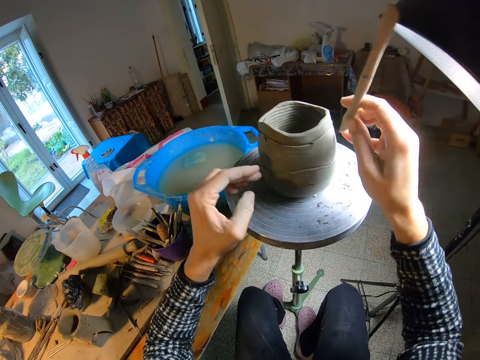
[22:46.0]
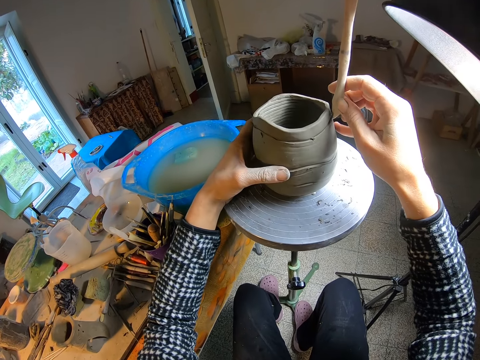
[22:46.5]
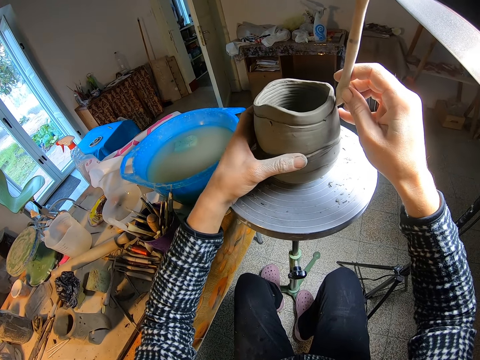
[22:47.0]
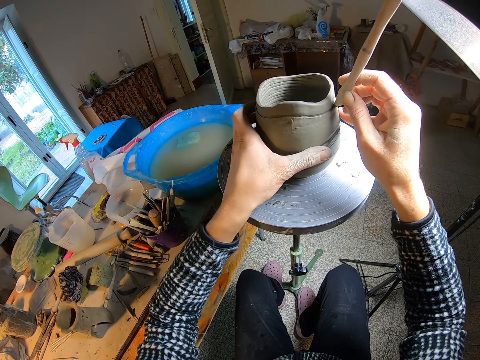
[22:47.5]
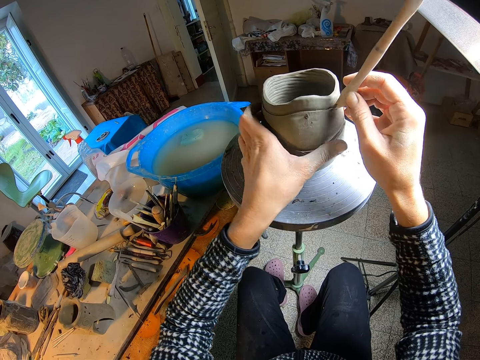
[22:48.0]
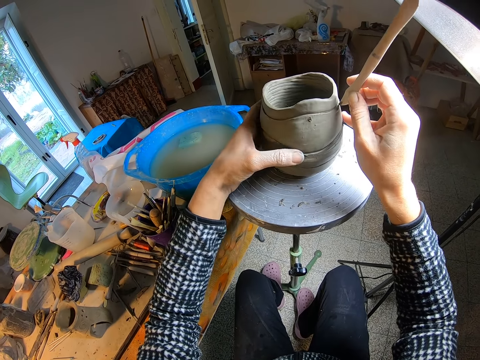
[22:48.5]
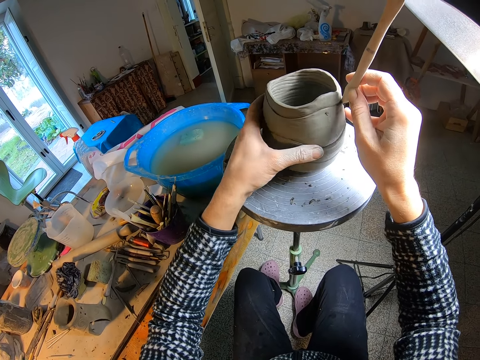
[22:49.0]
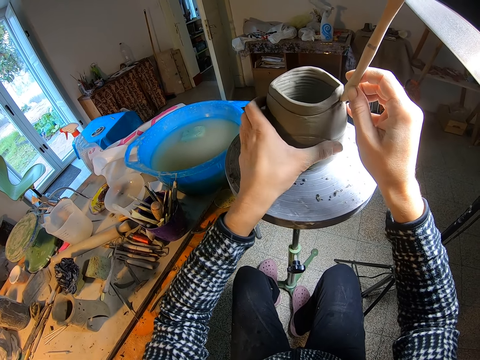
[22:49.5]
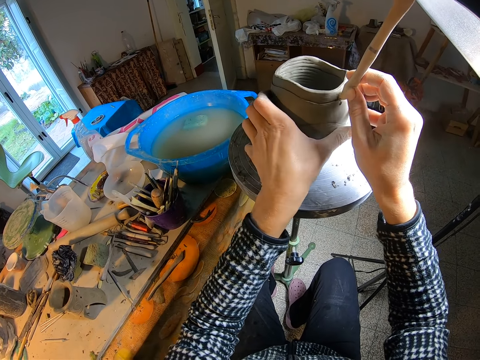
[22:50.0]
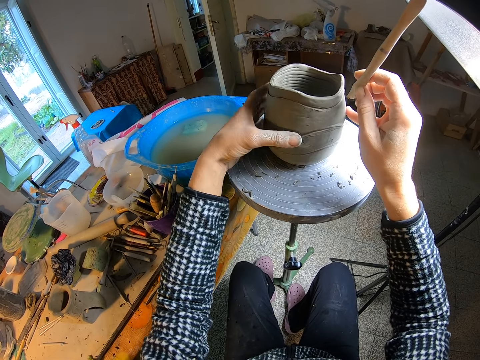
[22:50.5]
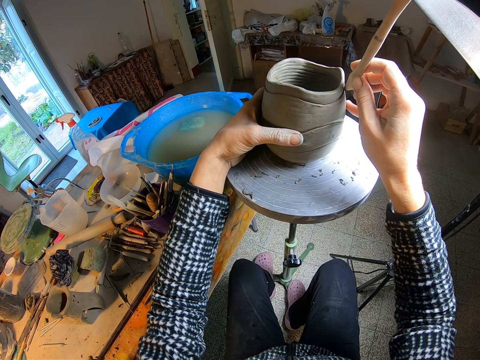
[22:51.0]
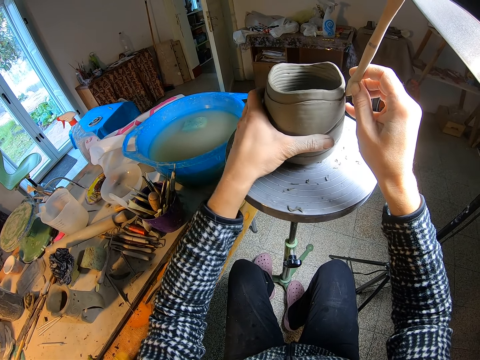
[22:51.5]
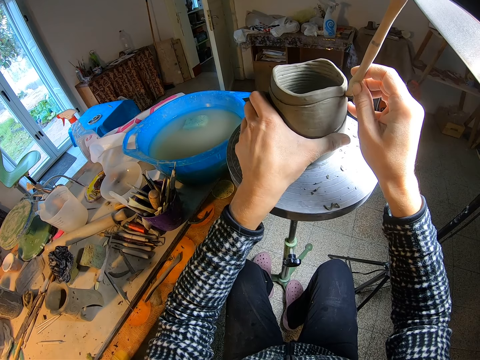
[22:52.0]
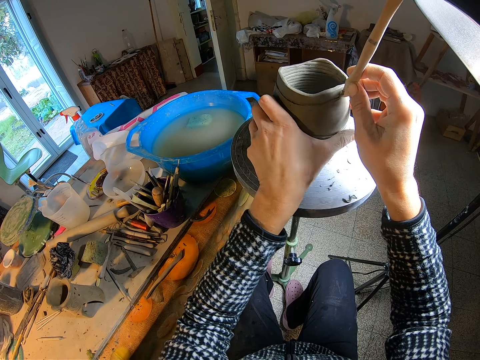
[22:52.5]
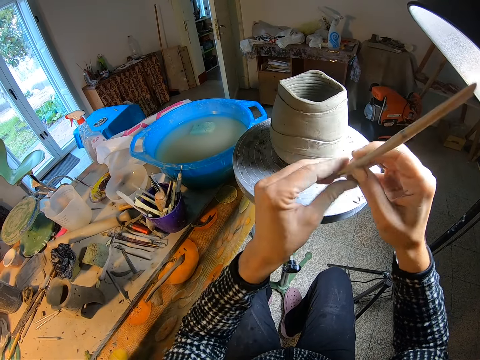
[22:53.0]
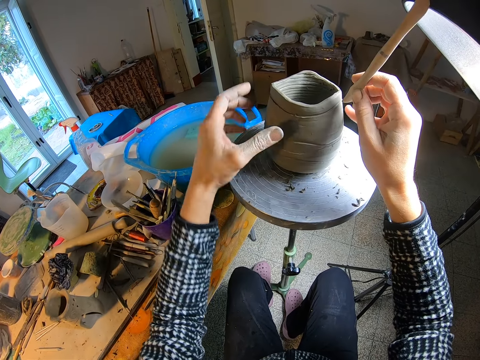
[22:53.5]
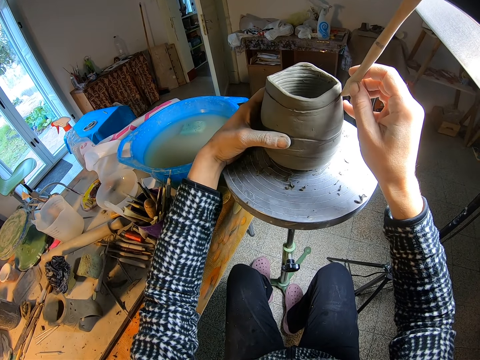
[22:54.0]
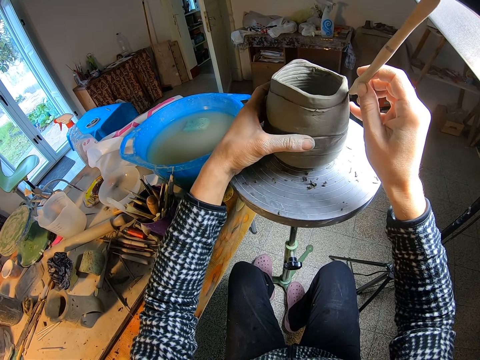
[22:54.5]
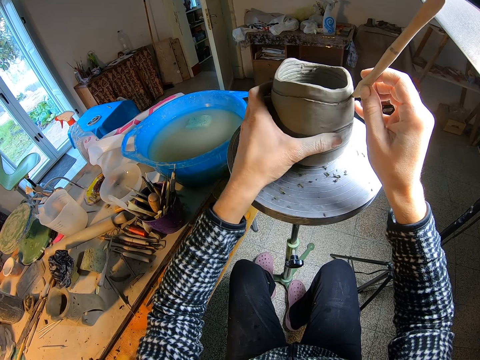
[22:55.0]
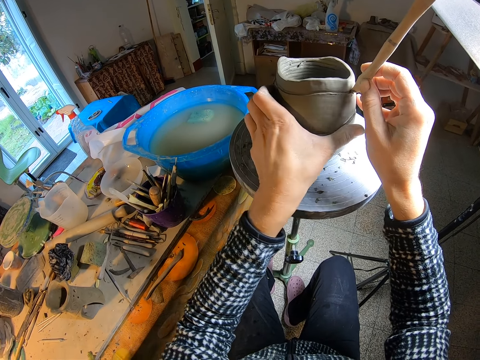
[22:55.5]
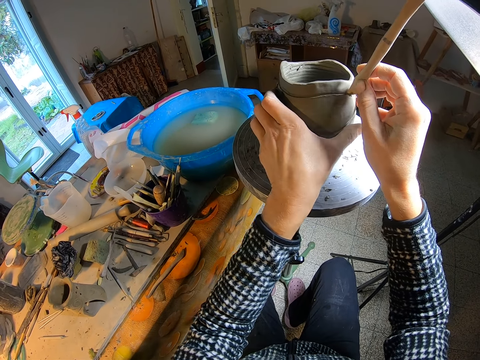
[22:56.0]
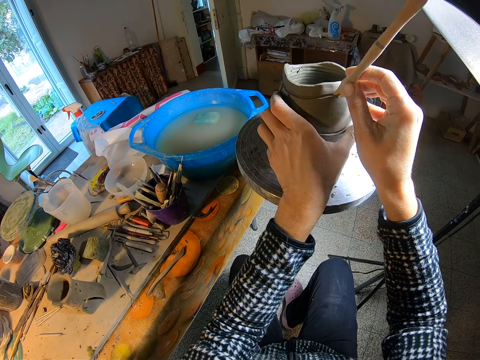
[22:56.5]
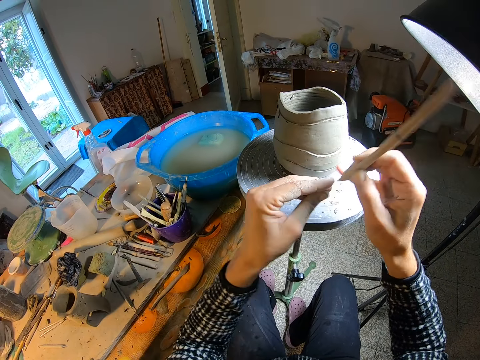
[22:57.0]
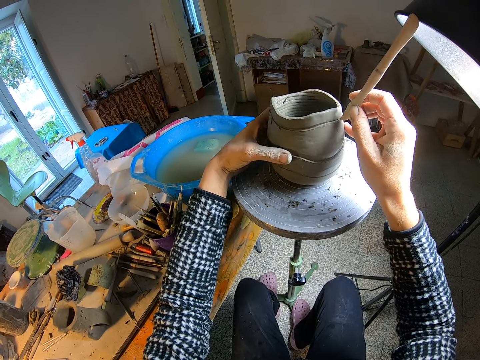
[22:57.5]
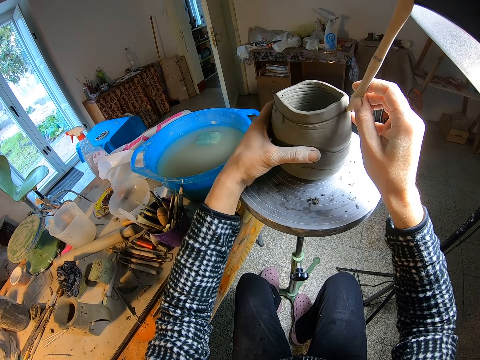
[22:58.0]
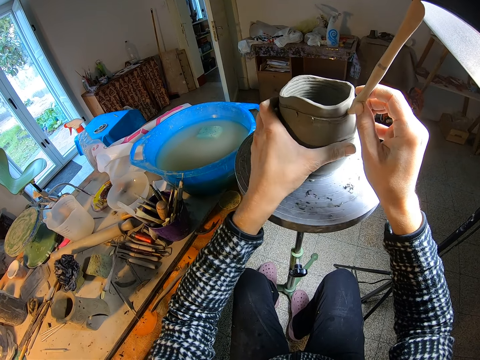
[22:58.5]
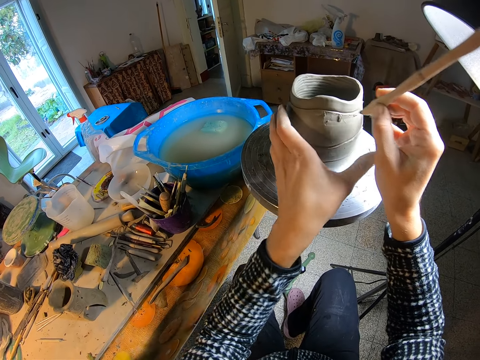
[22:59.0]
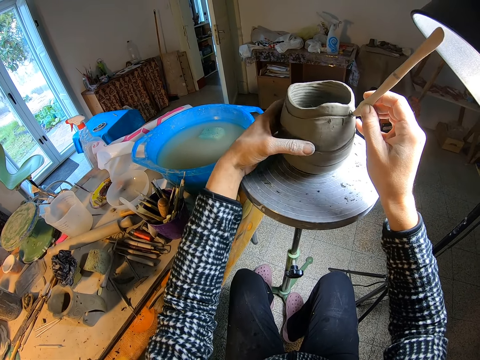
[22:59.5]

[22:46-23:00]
The camera wearer cleans the carving tool or wooden modeling tool in her right hand with her left hand. She turns the vase on the pottery wheel with her left hand. She models the pottery with the wooden modeling tool. She etches the vase with the carving tool in her right hand. She models the pottery with the wooden modeling tool again. She cleans the carving tool in her right hand with her left hand. She turns the vase on the pottery wheel with her left hand. She models the pottery with the wooden modeling tool. She etches the vase with the carving tool in her right hand. She cleans the carving tool in her right hand with her left hand. She turns the vase on the pottery wheel with her left hand. She etches the vase with the carving tool in her right hand. She models the pottery with the wooden modeling tool.

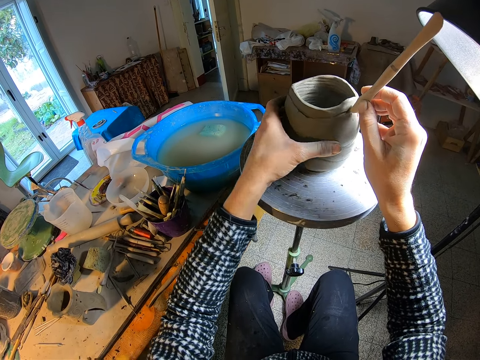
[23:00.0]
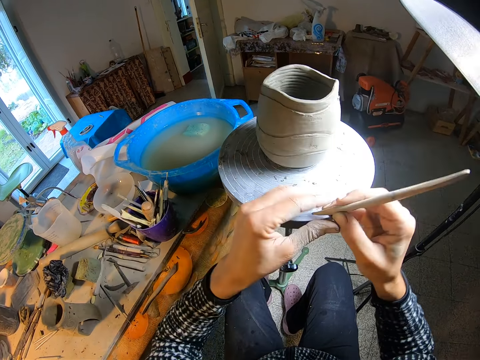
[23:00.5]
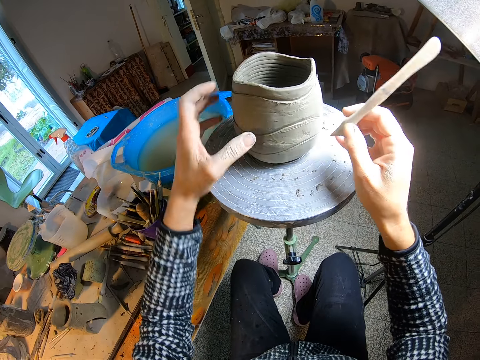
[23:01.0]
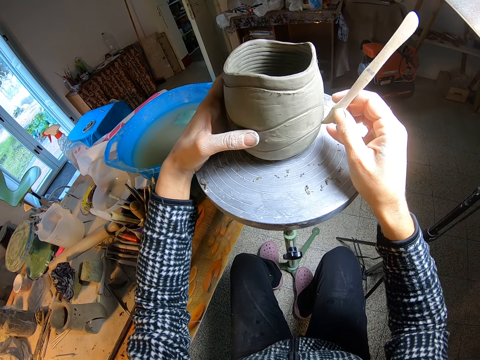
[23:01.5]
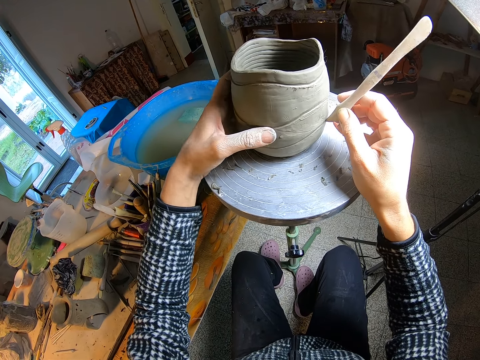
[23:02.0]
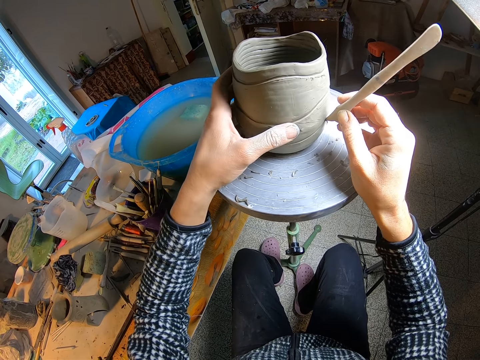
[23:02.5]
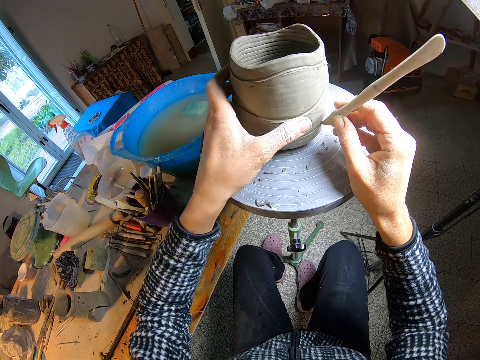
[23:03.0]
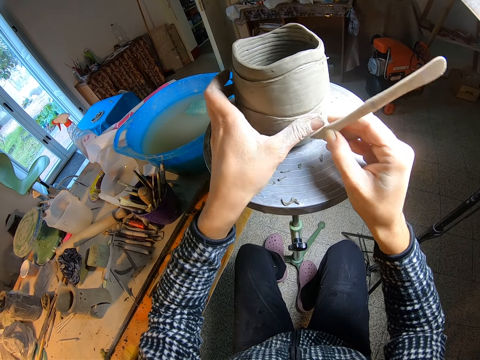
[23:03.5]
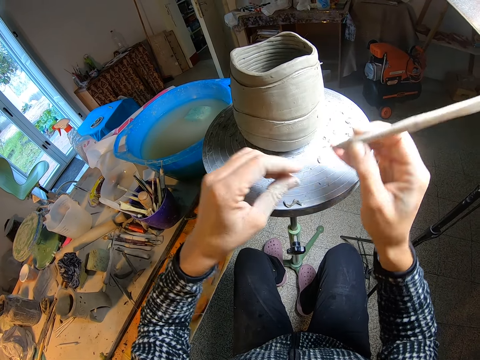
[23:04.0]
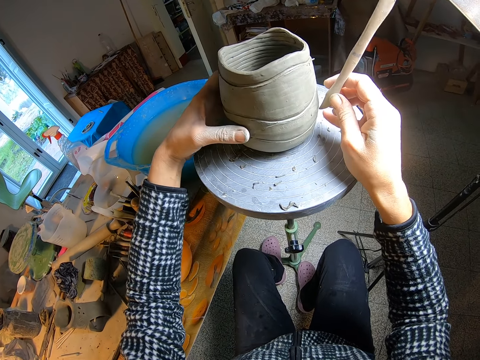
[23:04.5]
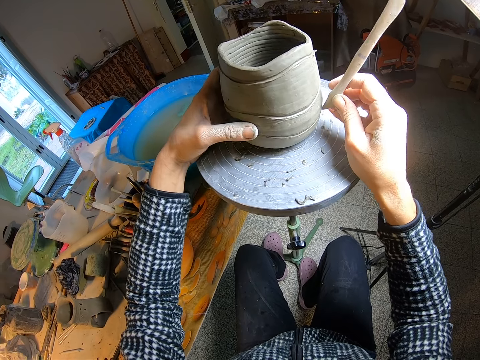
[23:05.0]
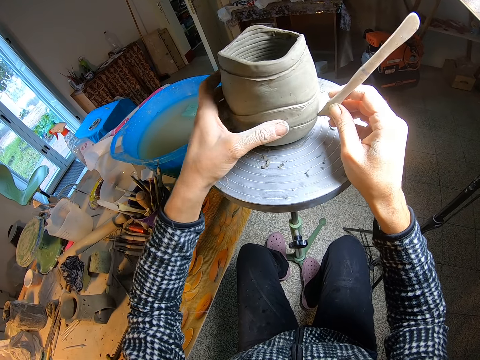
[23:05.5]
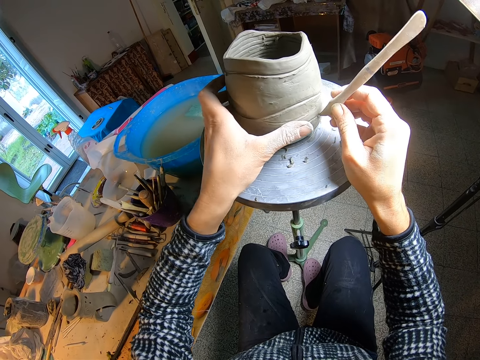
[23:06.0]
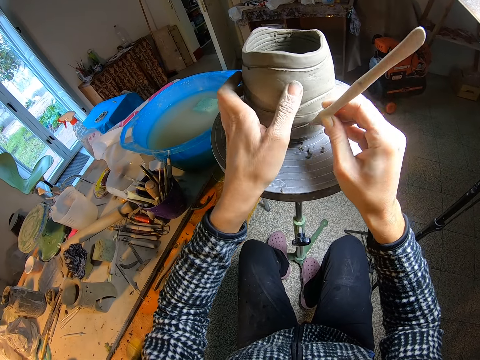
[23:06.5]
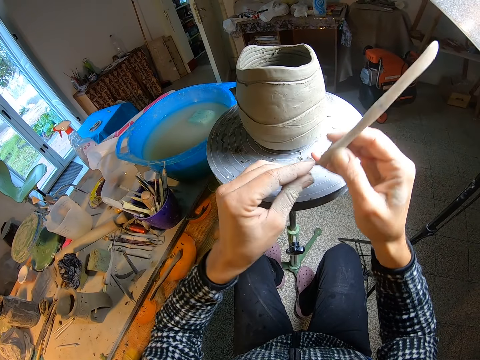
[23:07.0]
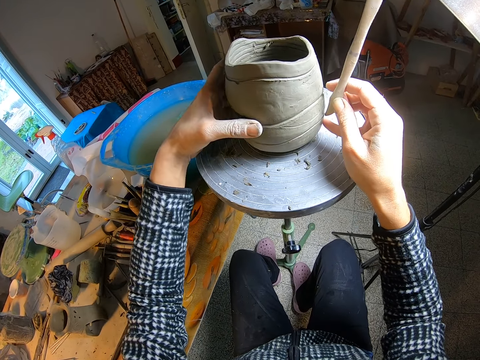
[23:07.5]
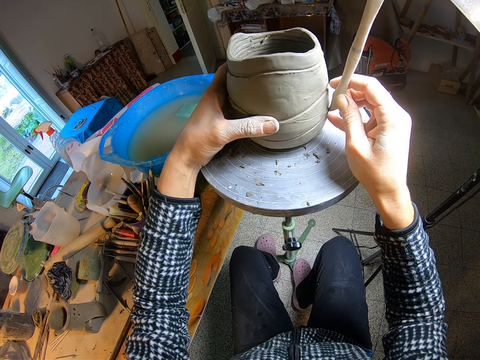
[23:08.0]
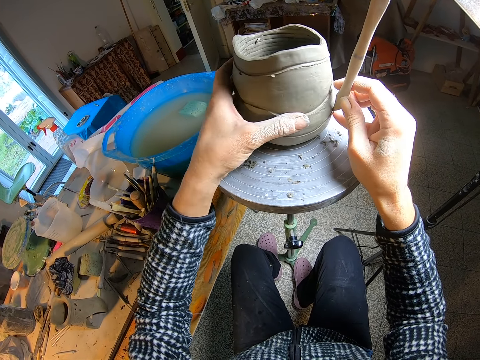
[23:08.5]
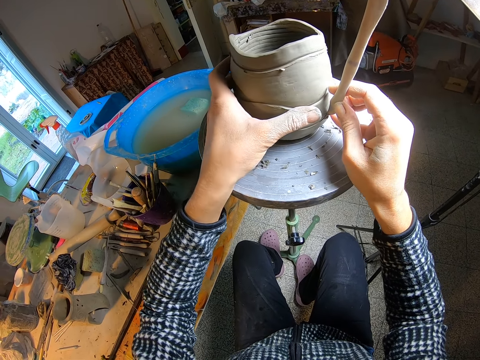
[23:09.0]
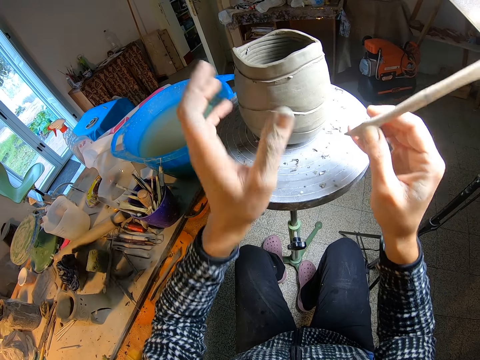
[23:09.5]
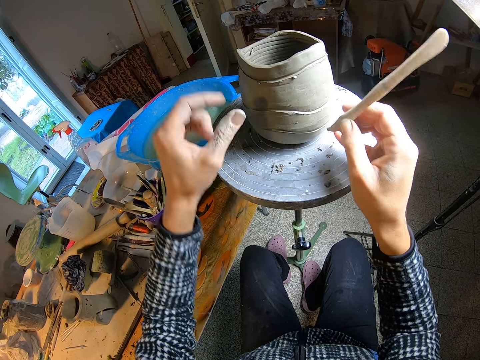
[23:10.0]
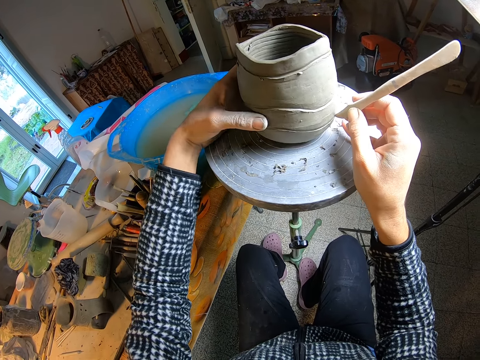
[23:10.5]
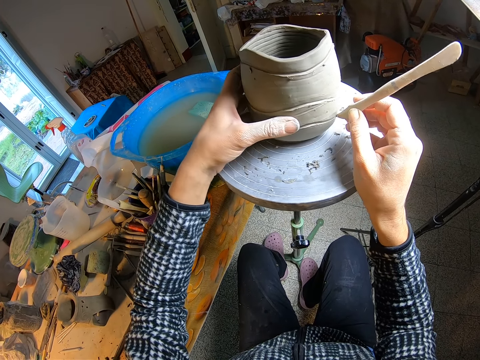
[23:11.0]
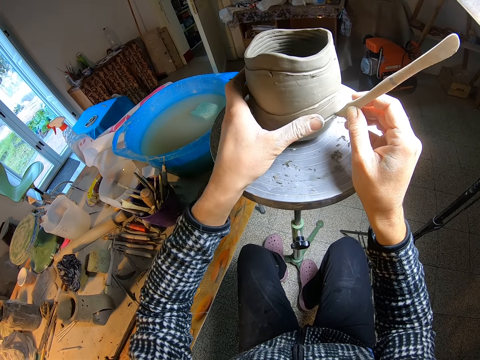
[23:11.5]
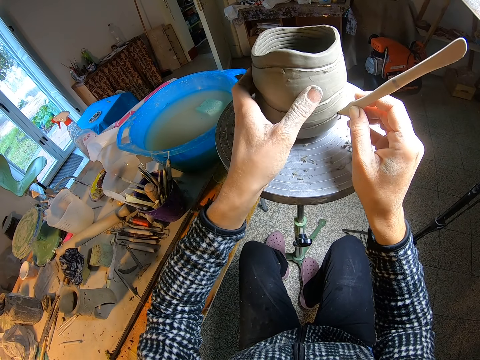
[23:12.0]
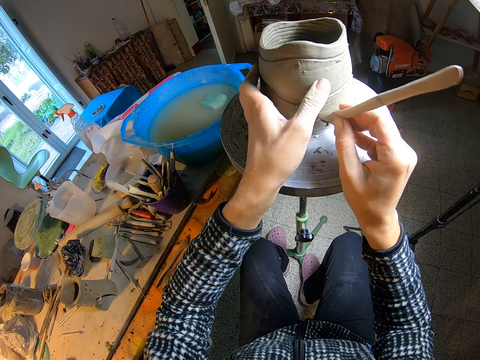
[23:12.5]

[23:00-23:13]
The camera wearer cleans the carving tool or wooden modeling tool in her right hand with her left hand. She turns the vase on the pottery wheel with her left hand and etches the vase with the carving tool in her right hand. She models the pottery with the wooden modeling tool. She cleans the carving tool in her right hand with her left hand. She turns the vase on the pottery wheel with her left hand and etches the vase with the carving tool in her right hand. She models the pottery with the wooden modeling tool. She cleans the carving tool in her right hand with her left hand. She turns the vase on the pottery wheel with her left hand and etches the vase with the carving tool in her right hand. She models the pottery with the wooden modeling tool. She cleans the carving tool in her right hand with her left hand. She turns the vase on the pottery wheel with her left hand and etches the vase with the carving tool in her right hand. She models the pottery with the wooden modeling tool.
